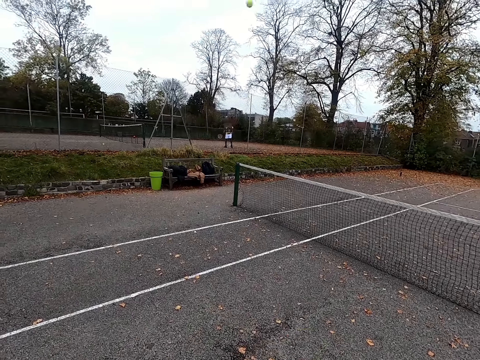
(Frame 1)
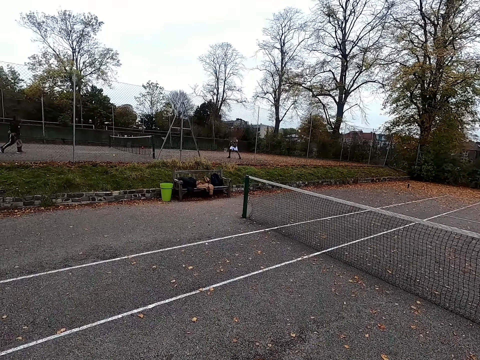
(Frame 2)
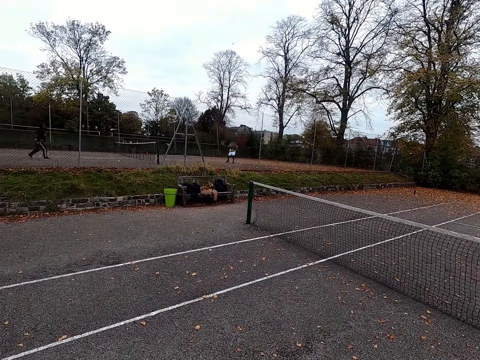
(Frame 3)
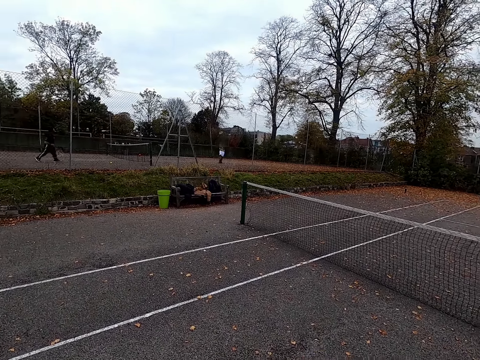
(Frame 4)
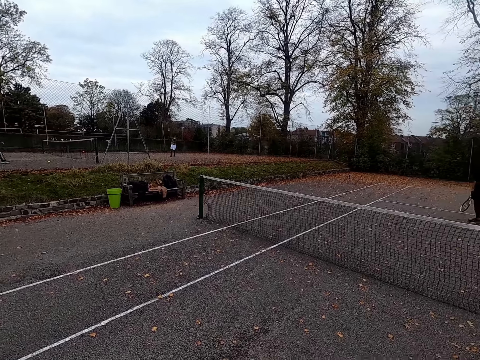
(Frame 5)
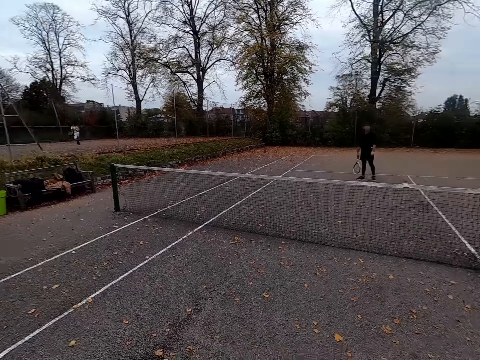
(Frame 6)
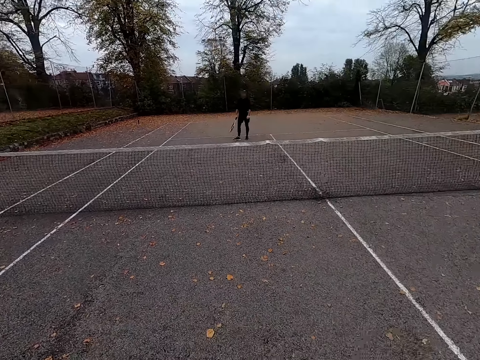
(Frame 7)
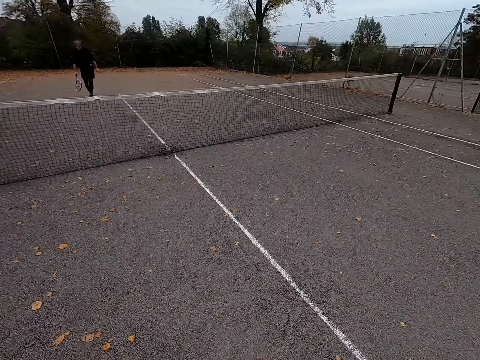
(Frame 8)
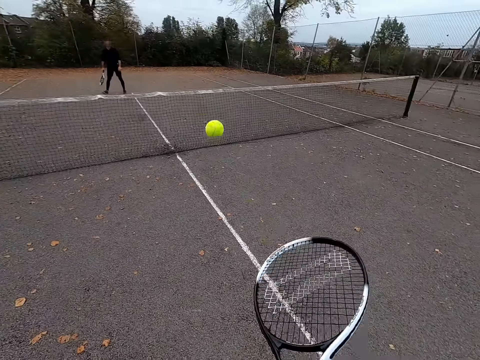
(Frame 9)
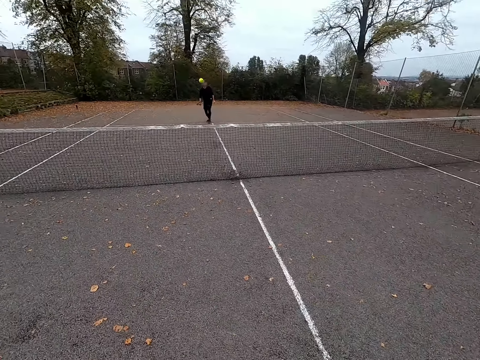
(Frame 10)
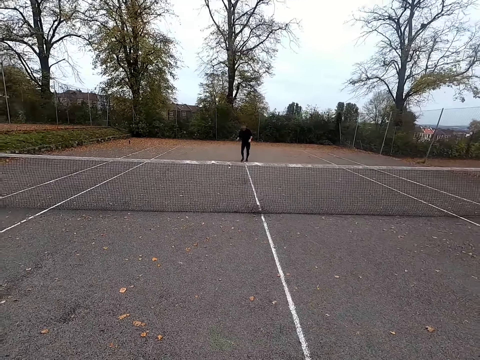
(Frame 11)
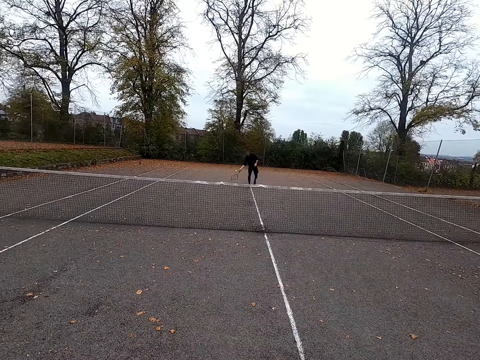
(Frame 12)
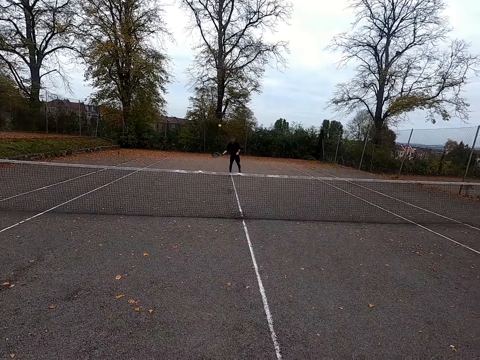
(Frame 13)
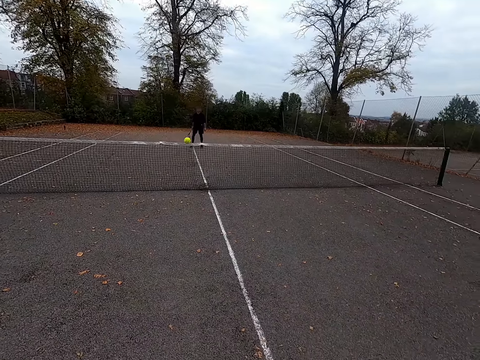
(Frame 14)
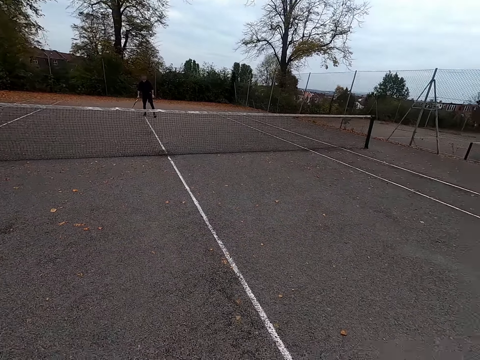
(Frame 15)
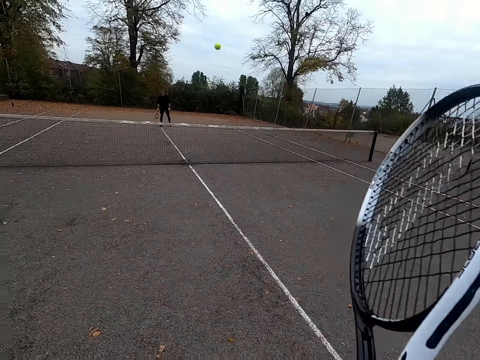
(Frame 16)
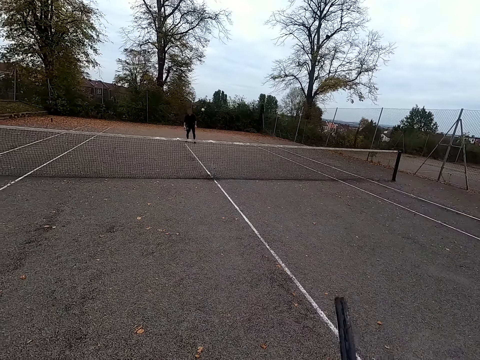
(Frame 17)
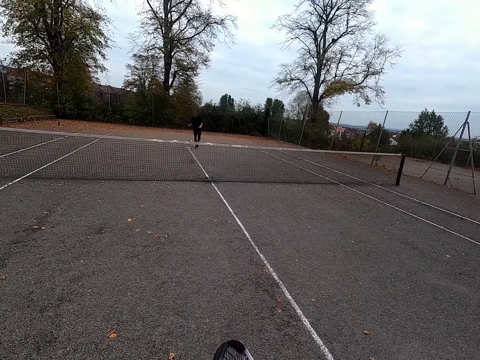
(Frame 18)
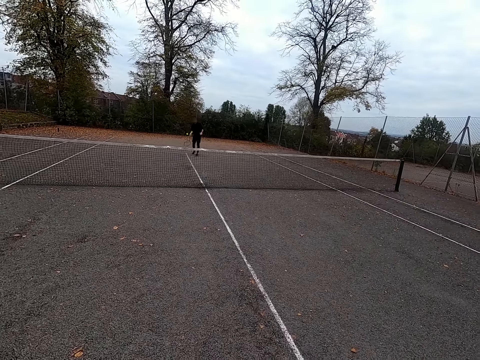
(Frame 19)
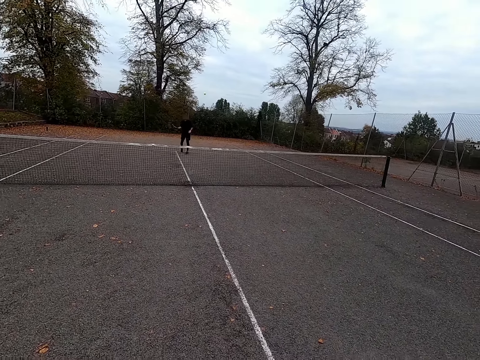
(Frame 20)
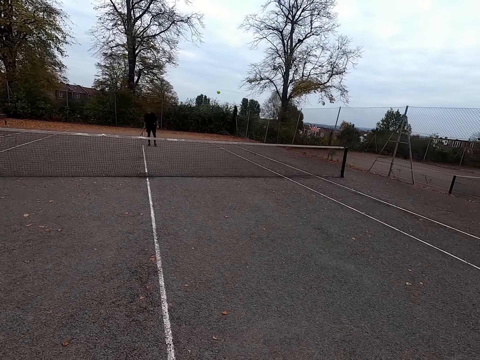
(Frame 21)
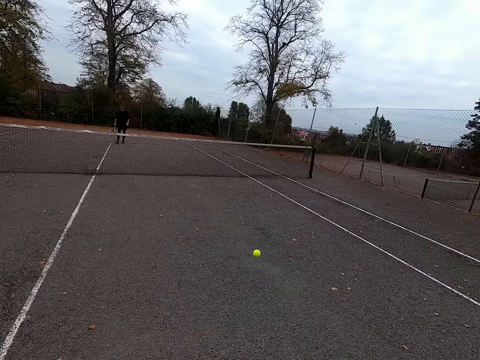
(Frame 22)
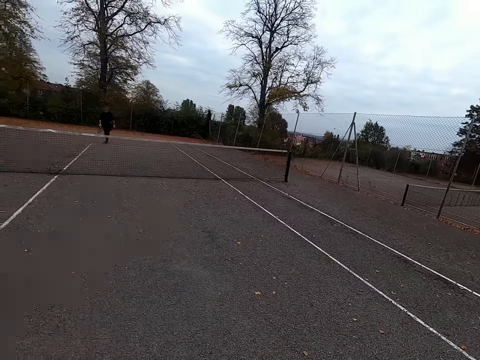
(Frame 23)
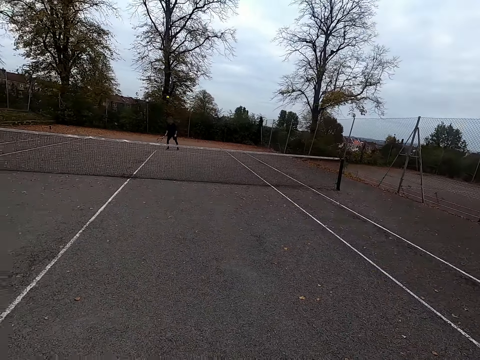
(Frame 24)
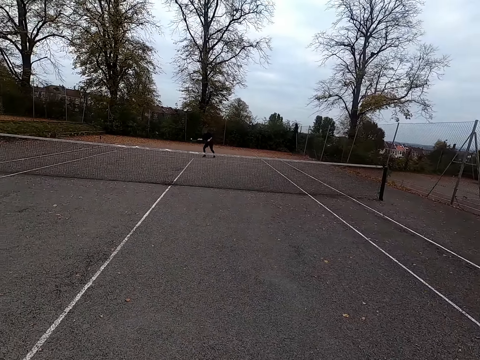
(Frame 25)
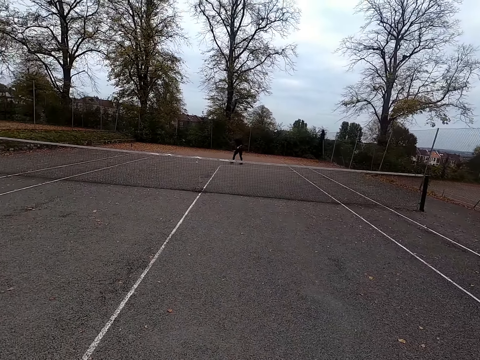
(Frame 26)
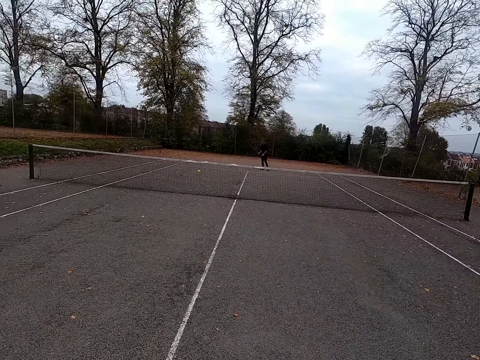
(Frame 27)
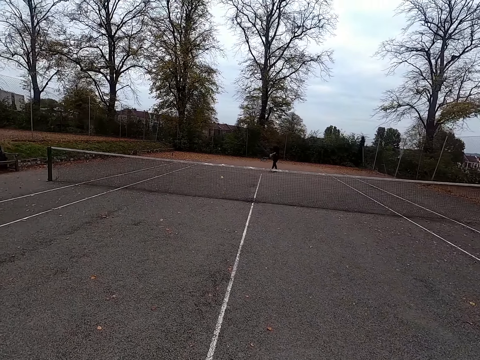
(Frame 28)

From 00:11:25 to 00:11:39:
The camera wearer throws the ball with the tennis bat. They look around. They play against a man. The man plays against the camera wearer. The man throws the ball with the tennis bat. The camera wearer throws the ball with the tennis bat. They play against the man.

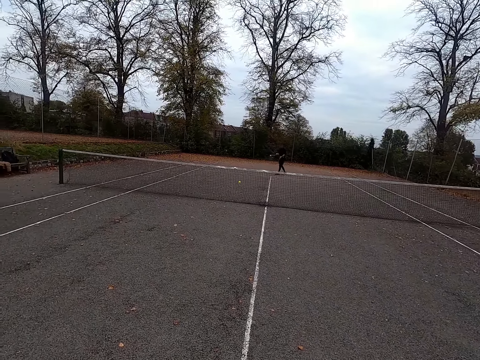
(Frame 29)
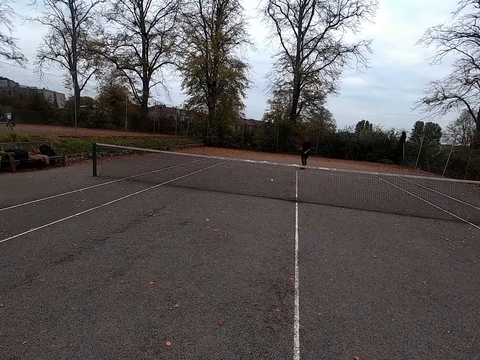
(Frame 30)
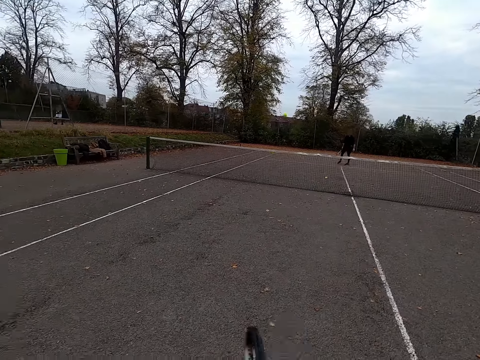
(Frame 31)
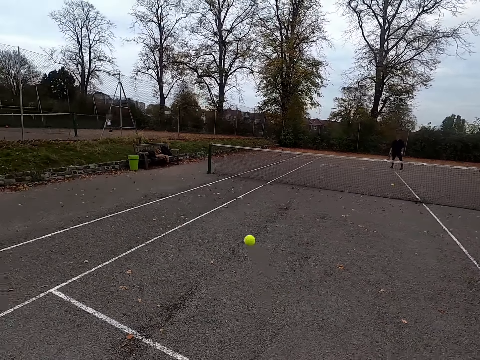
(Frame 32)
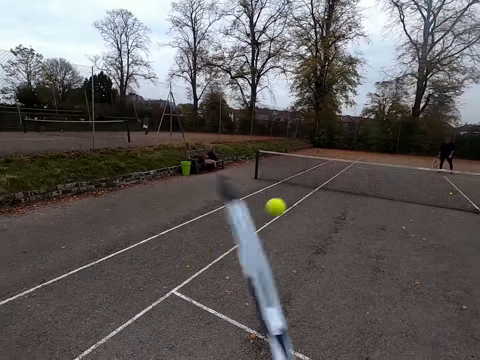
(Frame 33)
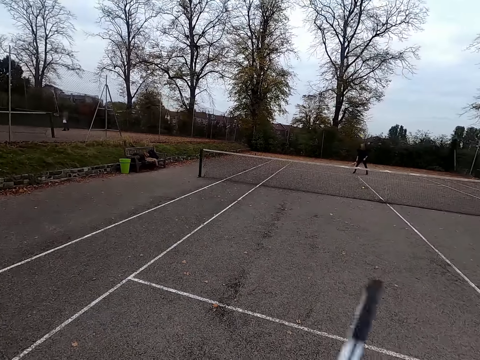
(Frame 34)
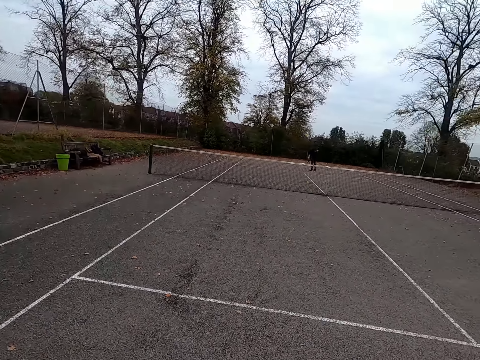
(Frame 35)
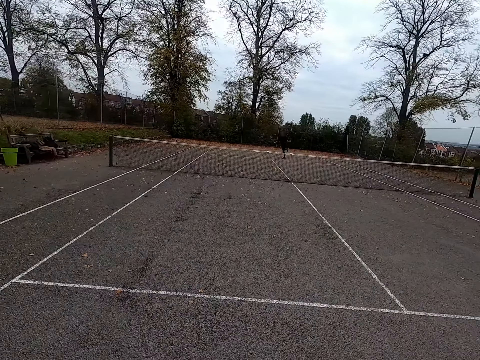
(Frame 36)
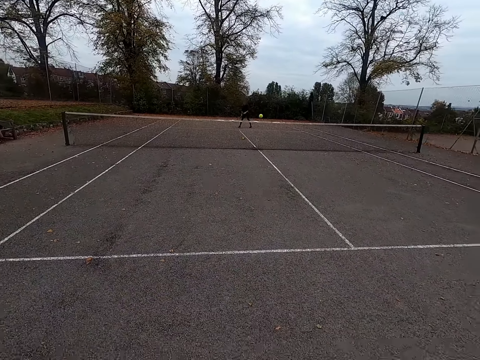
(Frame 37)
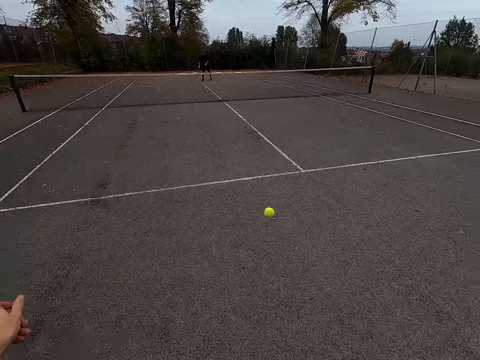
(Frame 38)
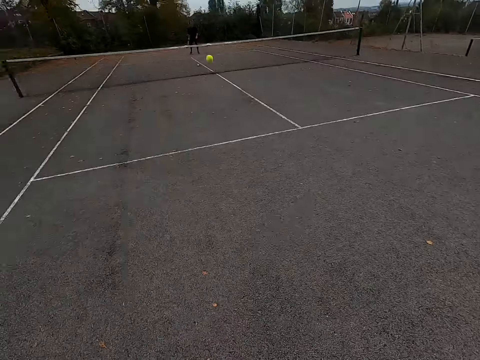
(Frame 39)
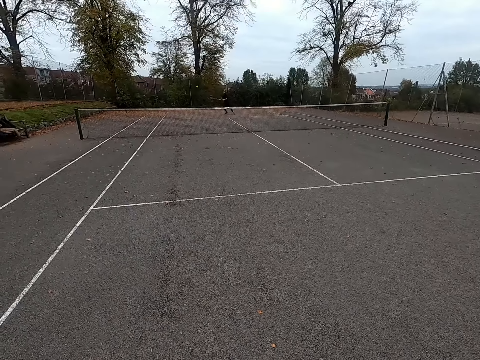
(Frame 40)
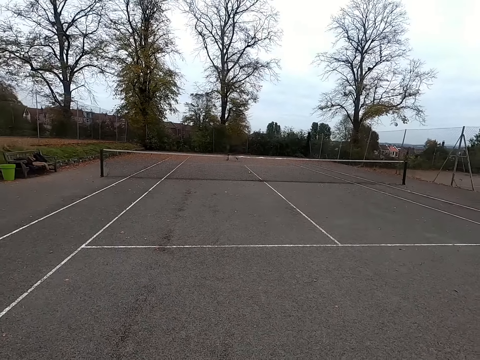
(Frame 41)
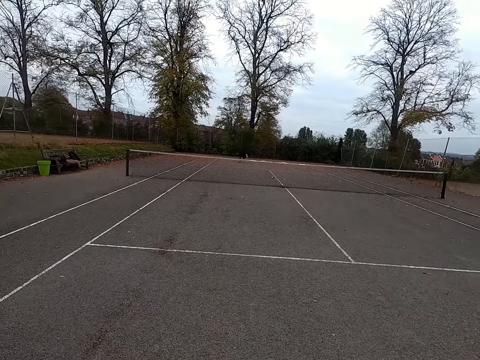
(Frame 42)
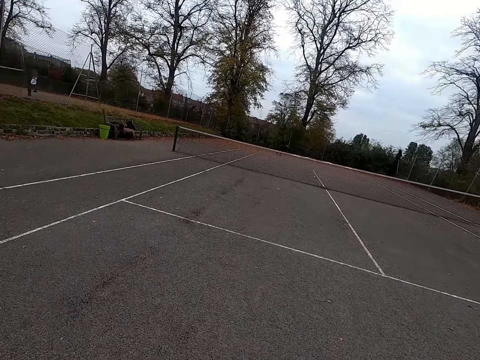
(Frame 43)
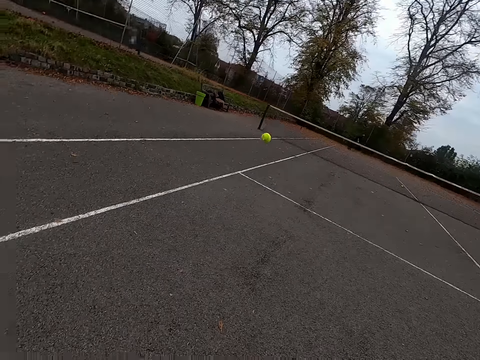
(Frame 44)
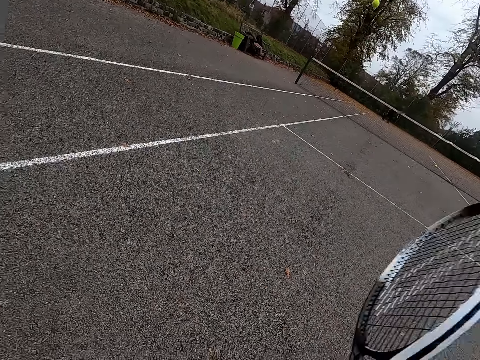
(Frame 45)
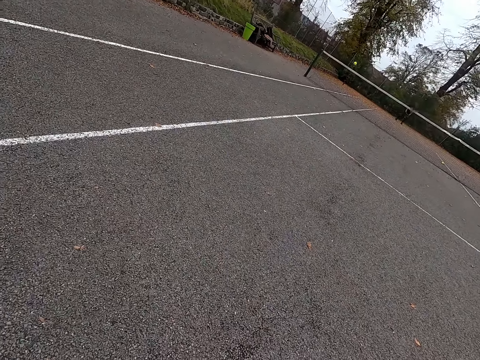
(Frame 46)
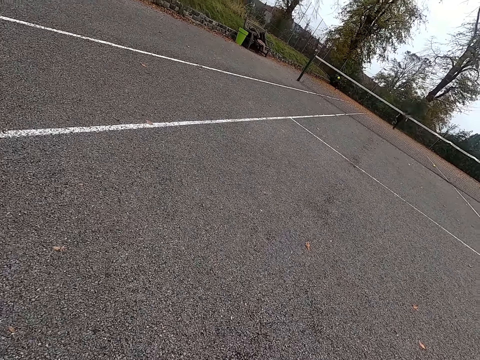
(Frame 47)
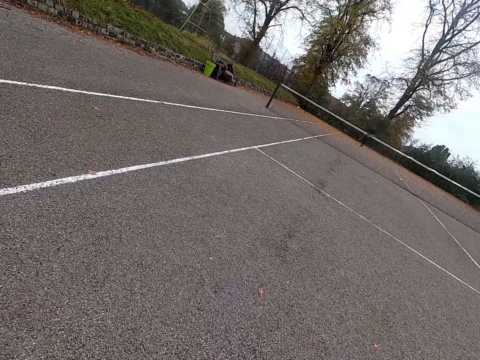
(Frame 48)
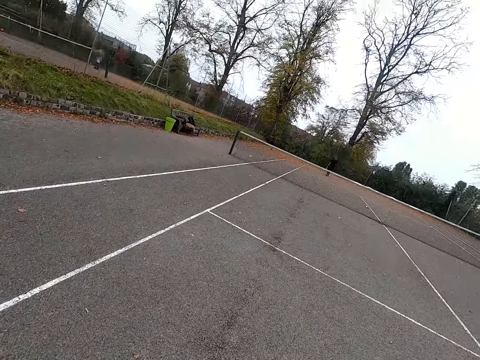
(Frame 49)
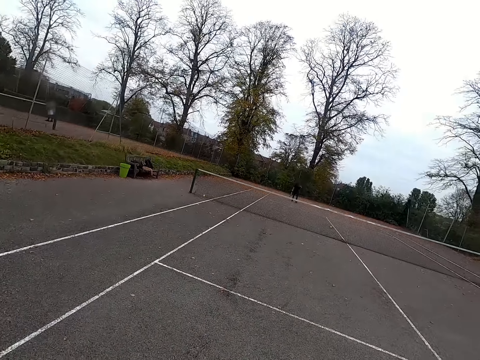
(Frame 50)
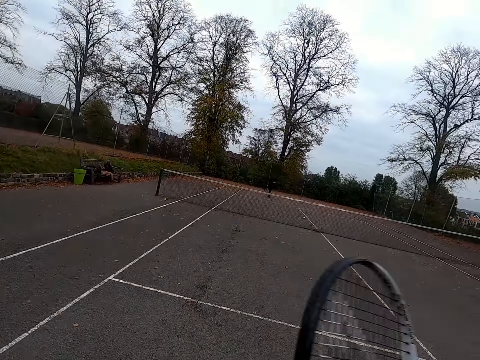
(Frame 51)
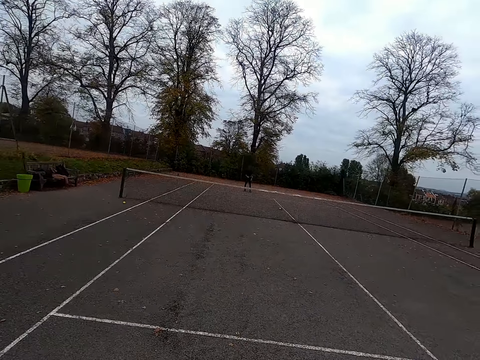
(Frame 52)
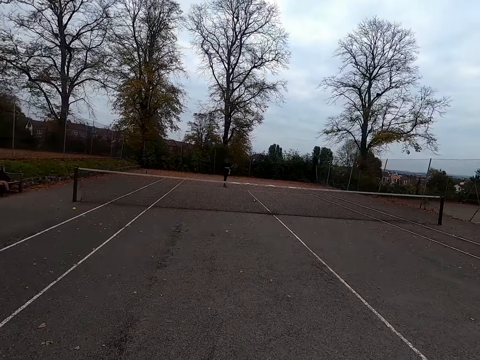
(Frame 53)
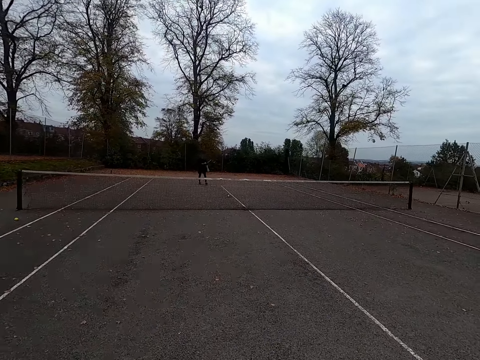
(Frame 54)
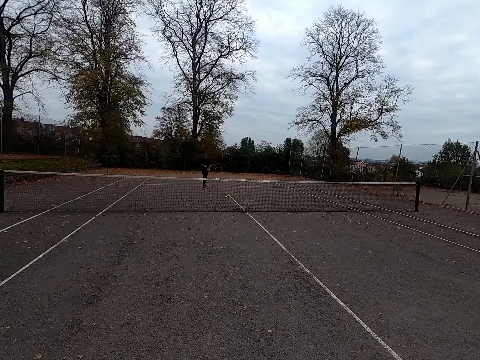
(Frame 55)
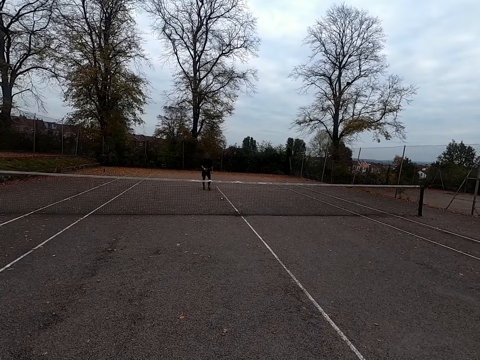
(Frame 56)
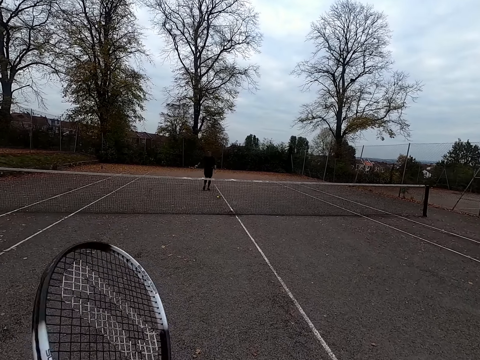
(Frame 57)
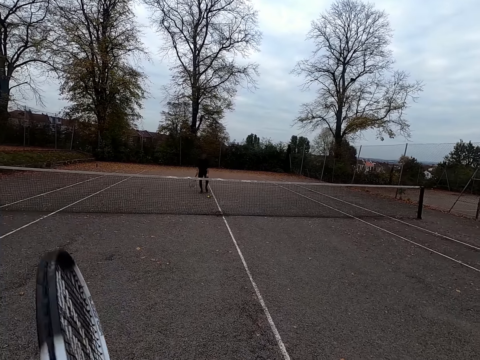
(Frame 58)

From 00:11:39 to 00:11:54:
A man plays against the camera wearer. The man throws the ball with the tennis bat. The camera wearer throws the ball with the tennis bat. The man throws the ball with the tennis bat. The camera wearer plays against the man. They throw the ball with the tennis bat. The man throws the ball with the tennis bat. The camera wearer walks around. The man walks around.
